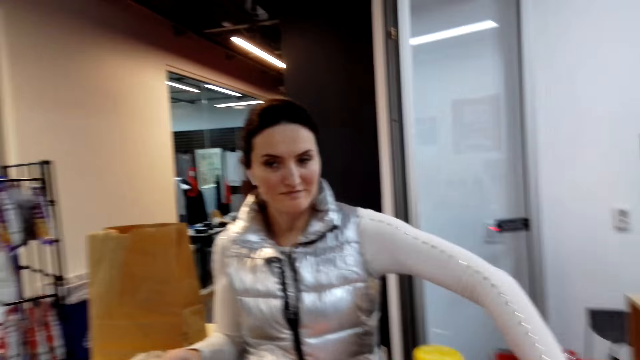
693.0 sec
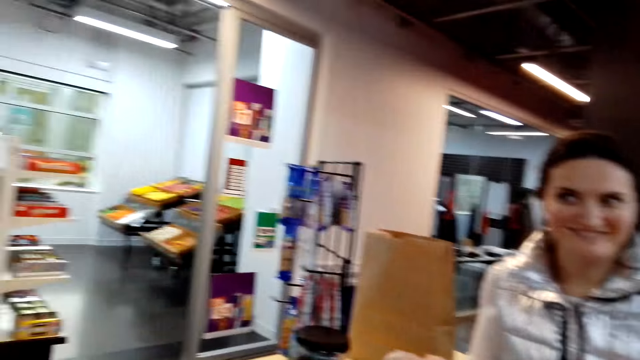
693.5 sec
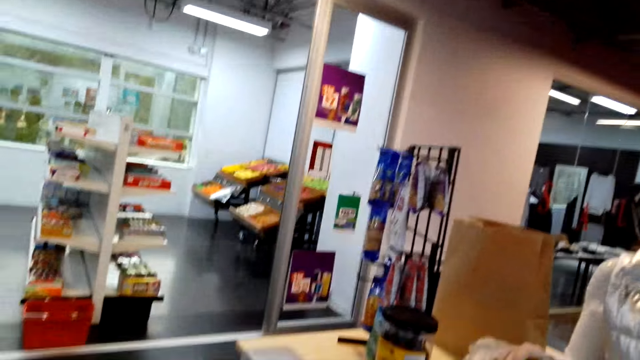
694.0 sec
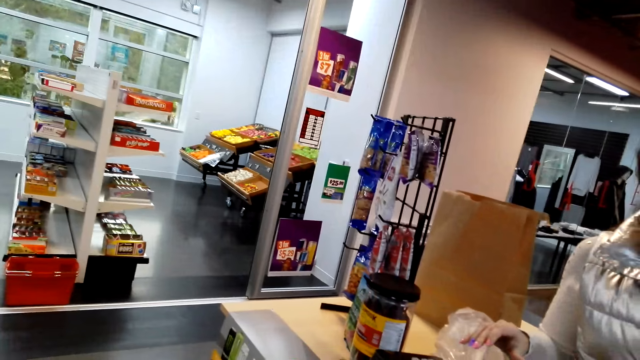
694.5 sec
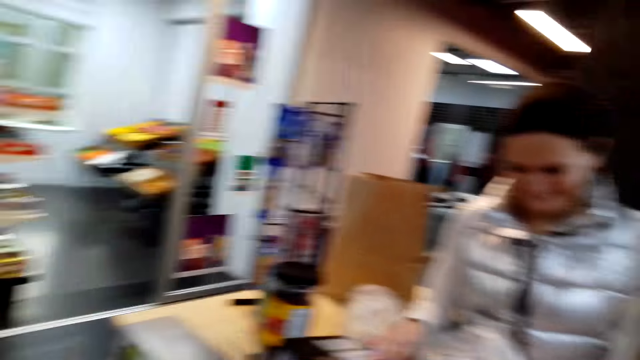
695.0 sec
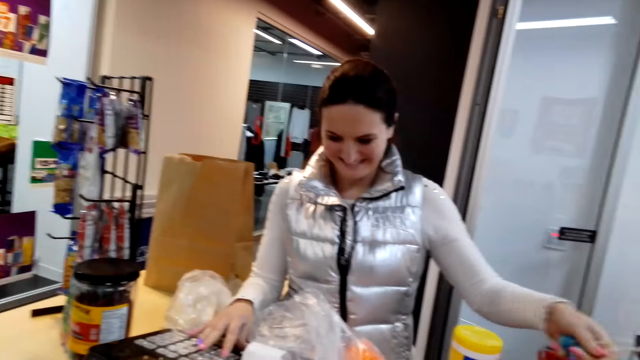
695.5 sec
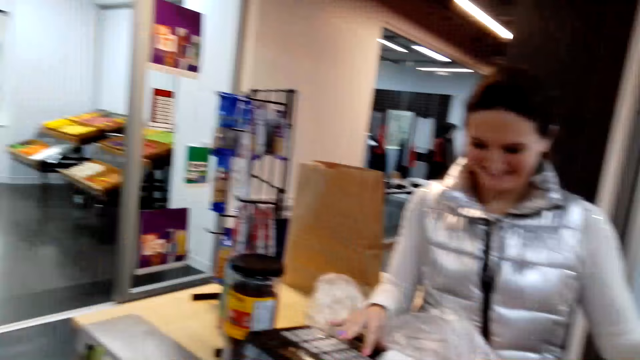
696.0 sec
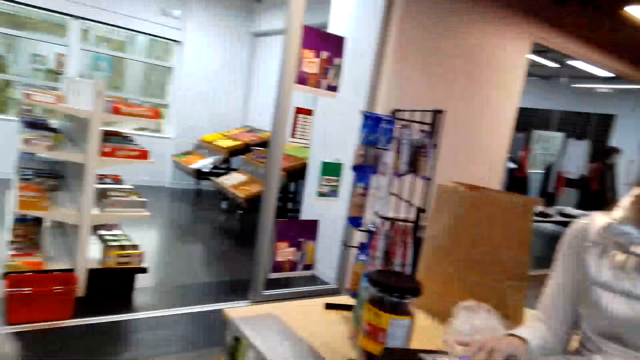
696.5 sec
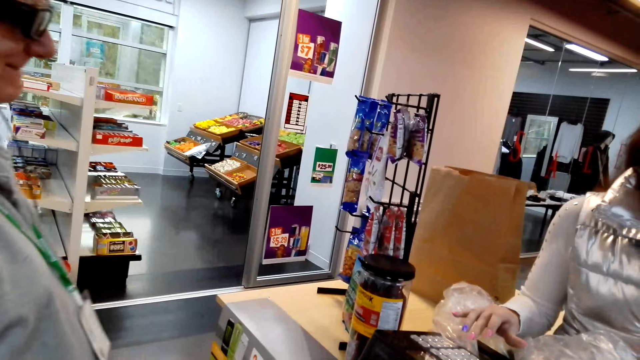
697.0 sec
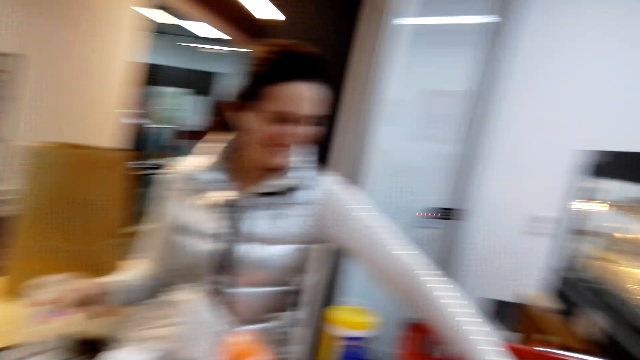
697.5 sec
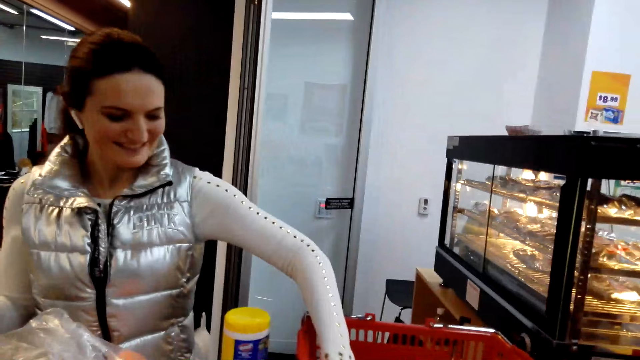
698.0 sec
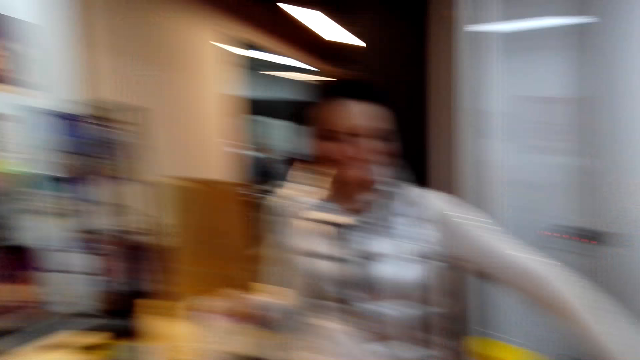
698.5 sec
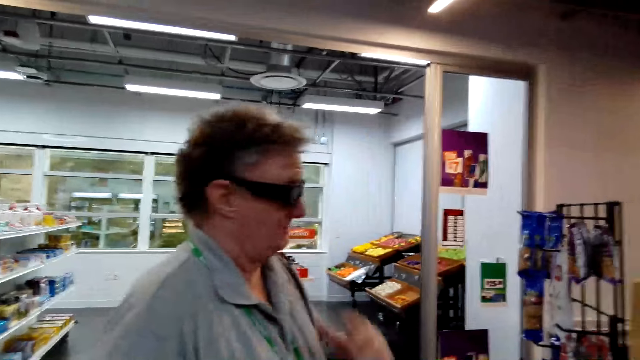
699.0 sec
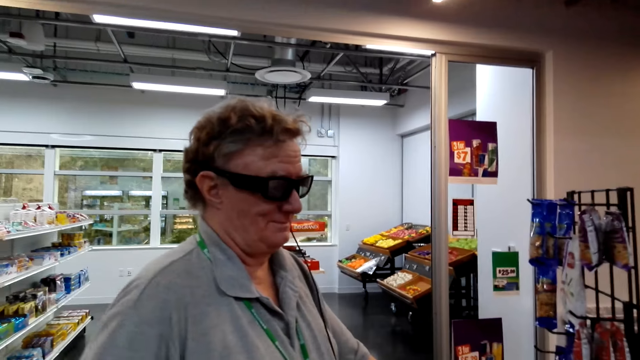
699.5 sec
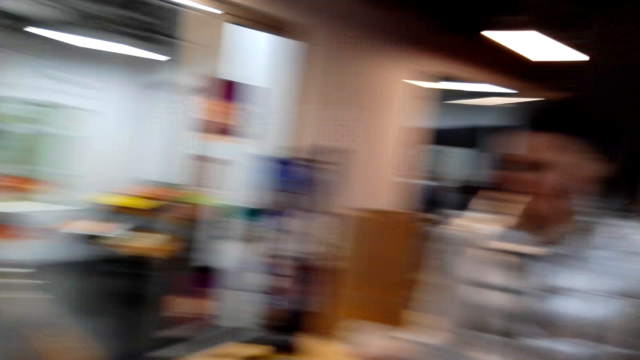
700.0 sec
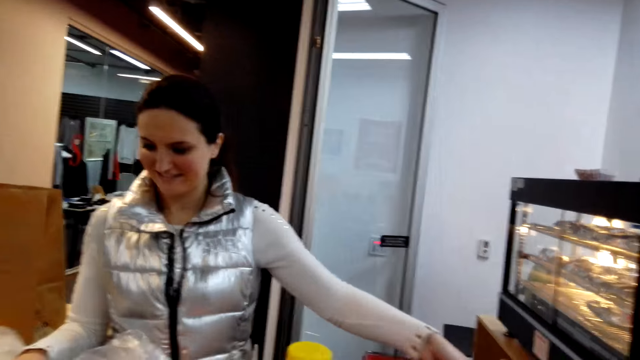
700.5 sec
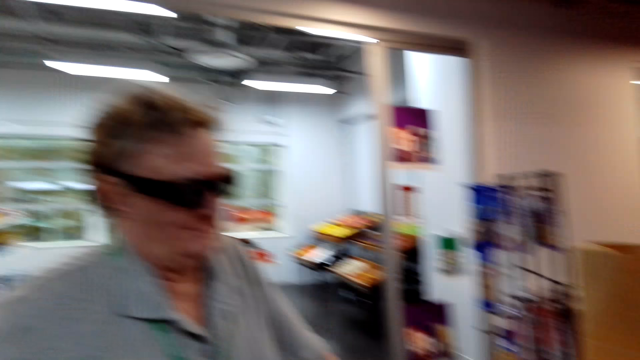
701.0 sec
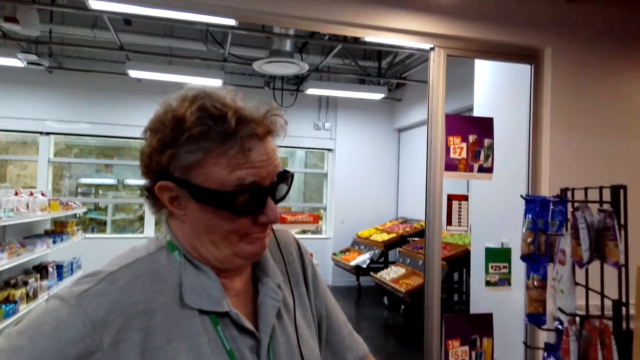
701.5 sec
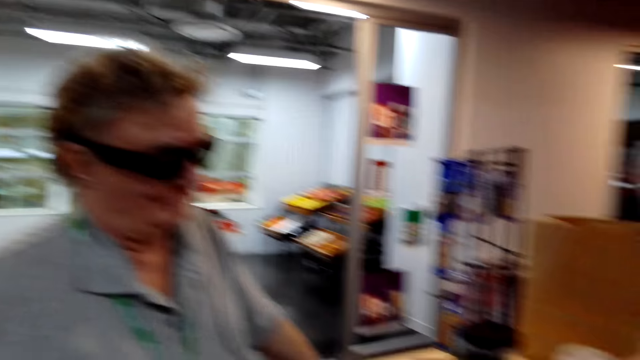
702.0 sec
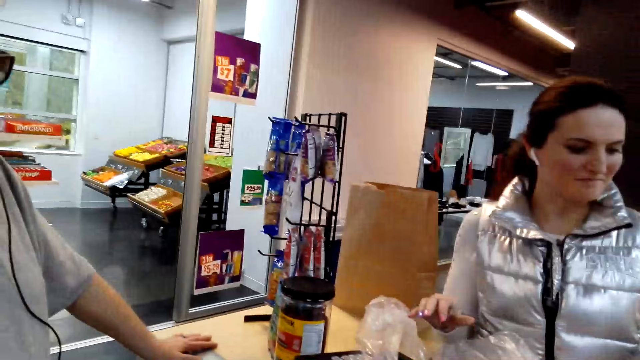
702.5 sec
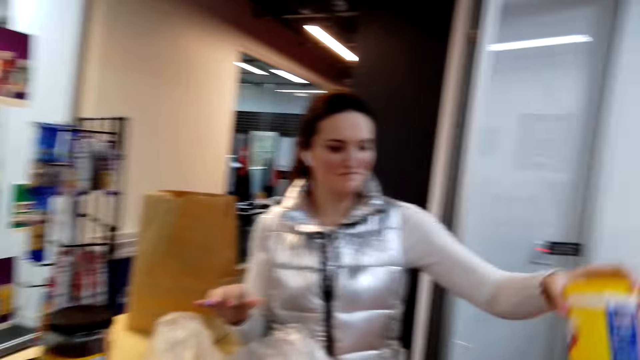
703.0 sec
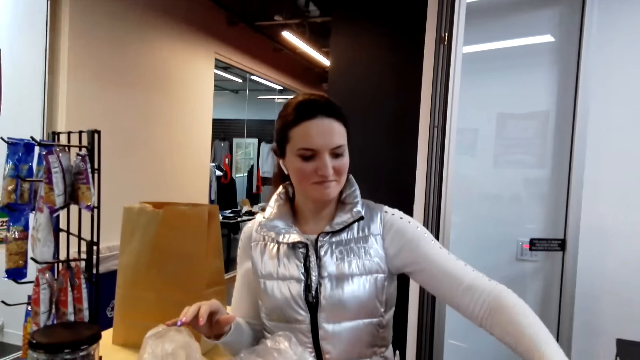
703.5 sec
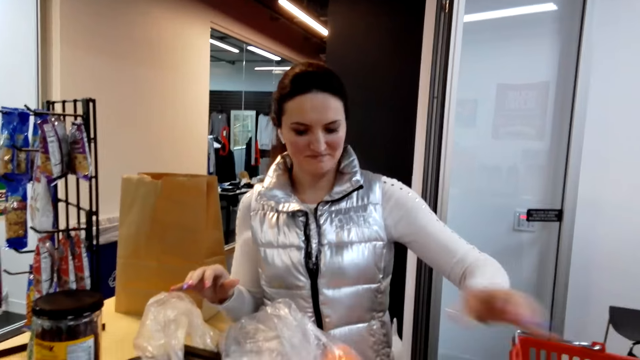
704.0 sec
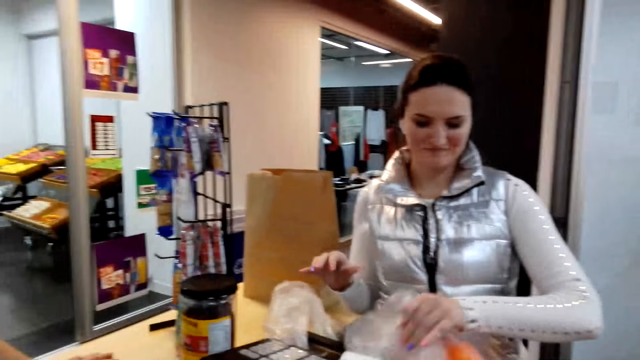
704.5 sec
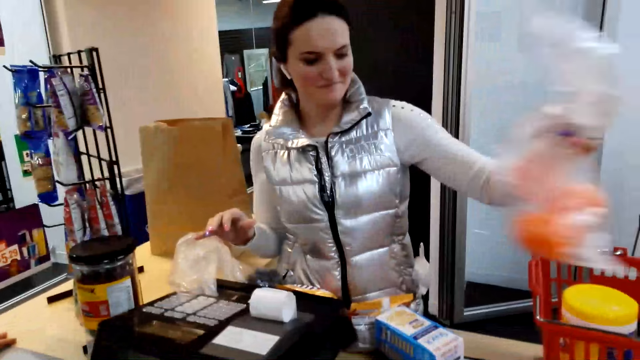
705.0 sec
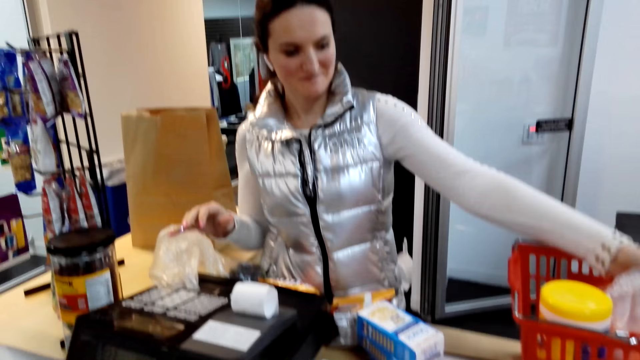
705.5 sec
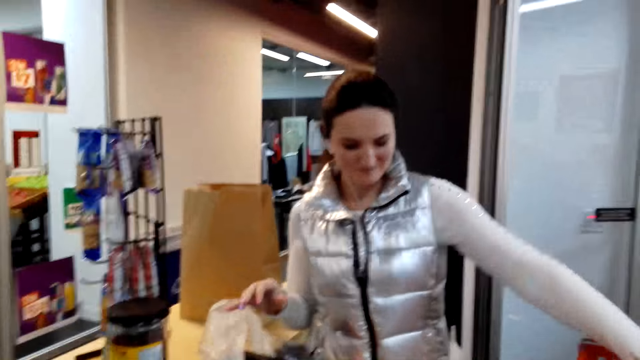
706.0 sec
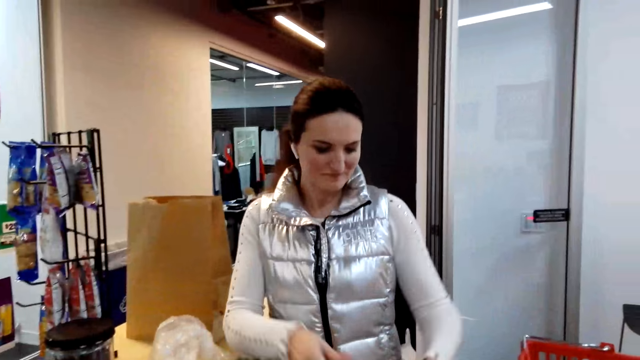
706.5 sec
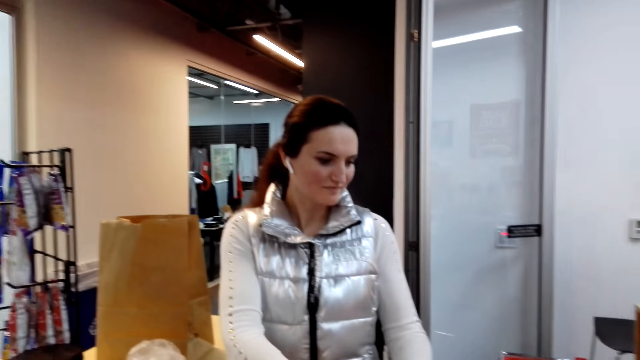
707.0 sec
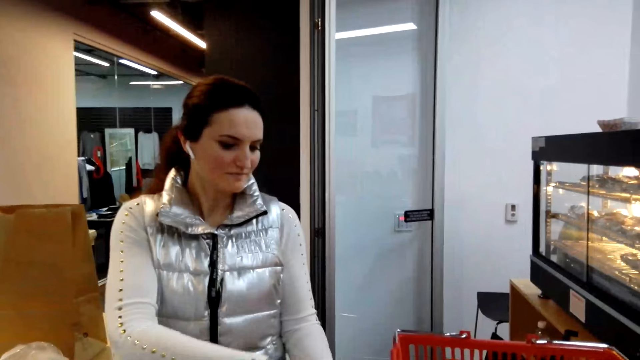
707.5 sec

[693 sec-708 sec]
The woman picks a good and itemizes the goods. The camera wearer stands at the counter. The woman picks a good. The person touches the nose. The woman keys in items in the cash register. The man stands at the counter. The woman puts the goods in the shopping basket.

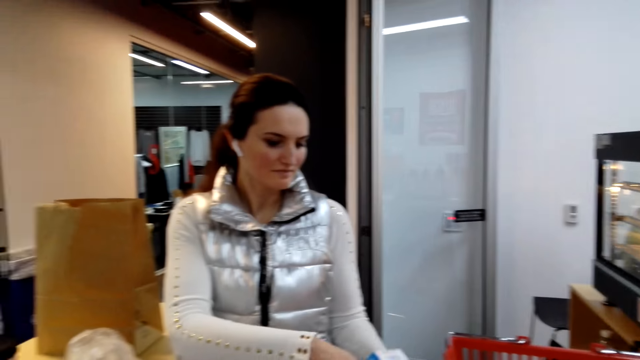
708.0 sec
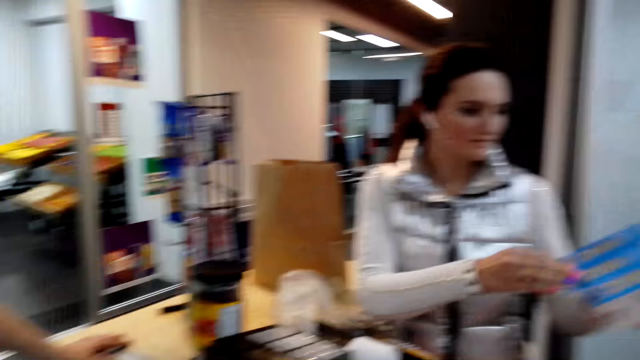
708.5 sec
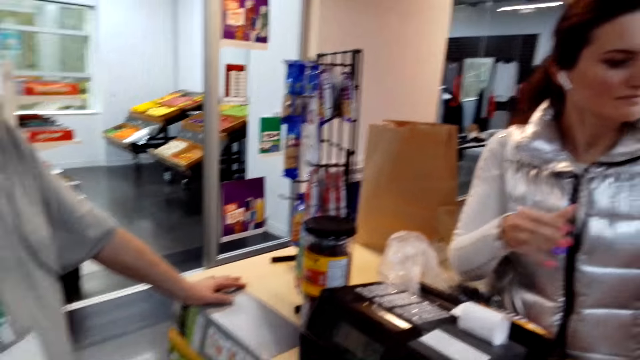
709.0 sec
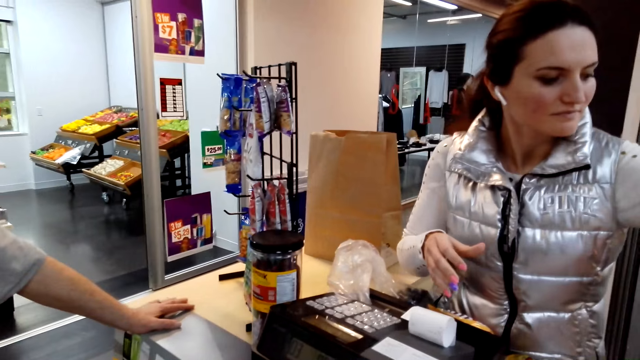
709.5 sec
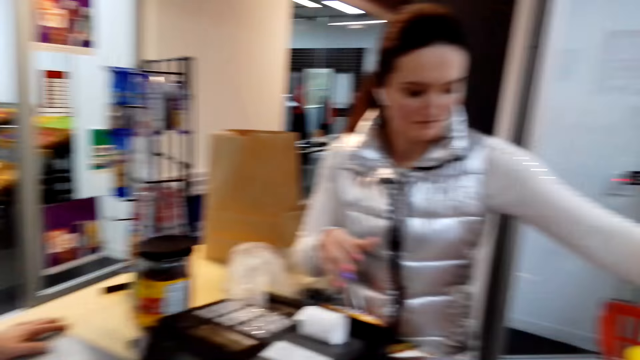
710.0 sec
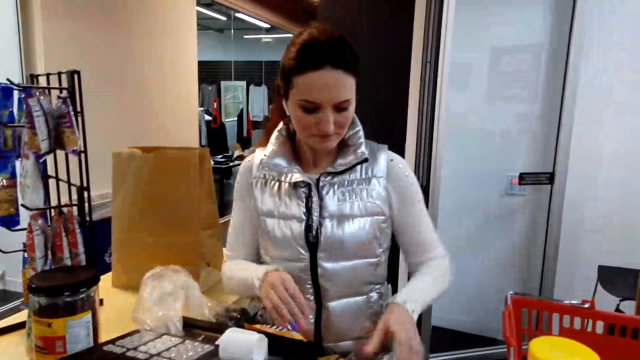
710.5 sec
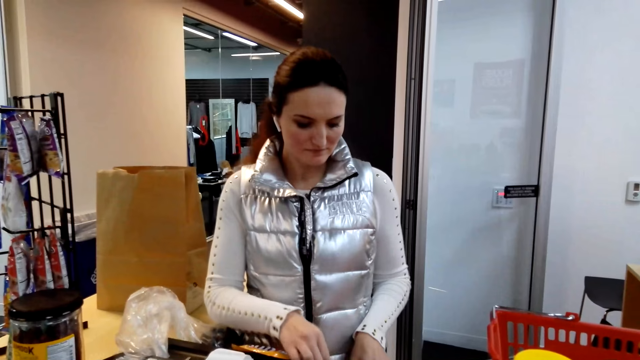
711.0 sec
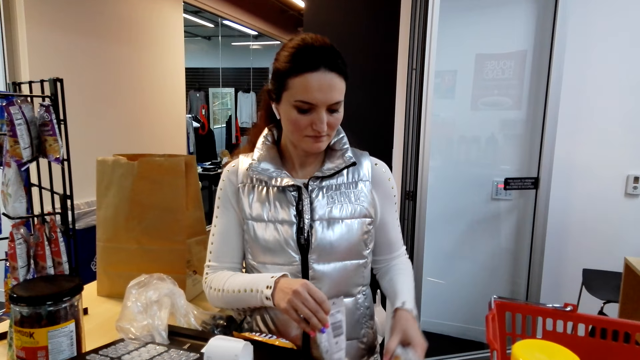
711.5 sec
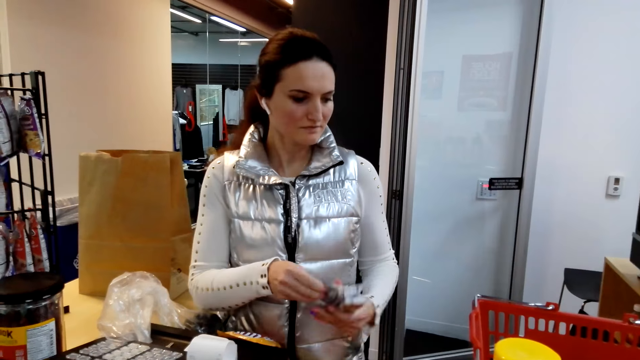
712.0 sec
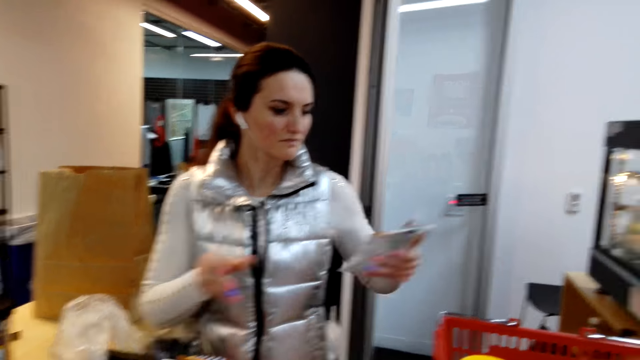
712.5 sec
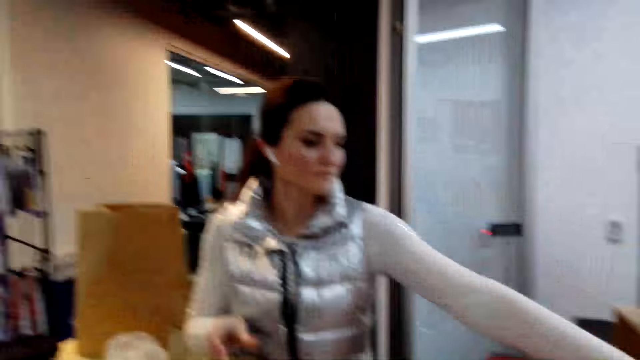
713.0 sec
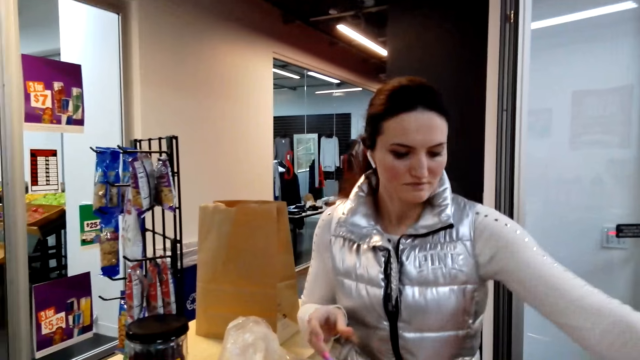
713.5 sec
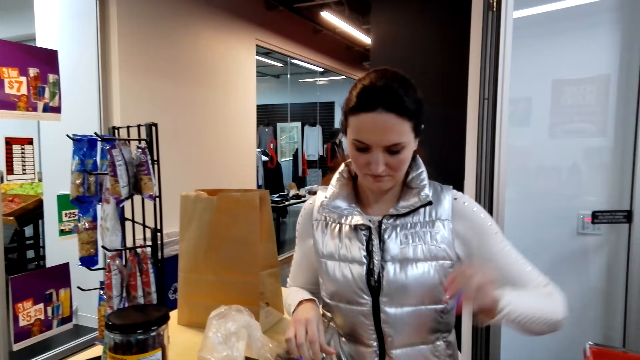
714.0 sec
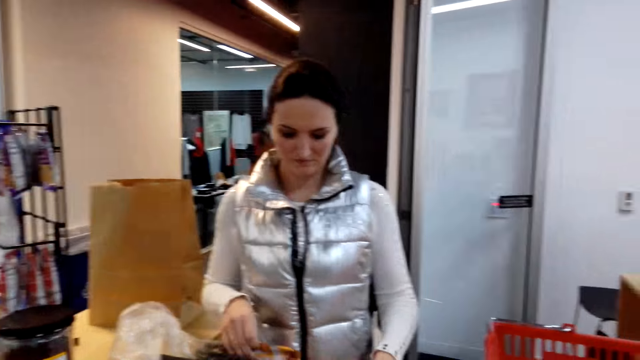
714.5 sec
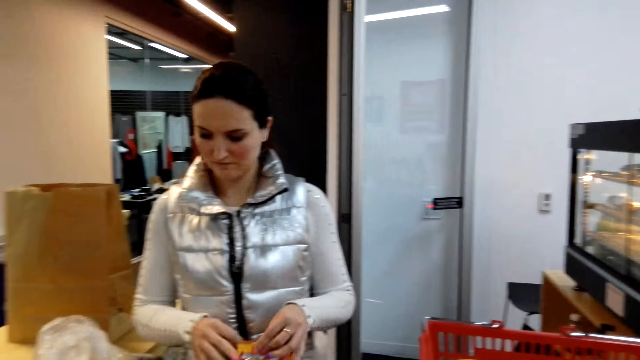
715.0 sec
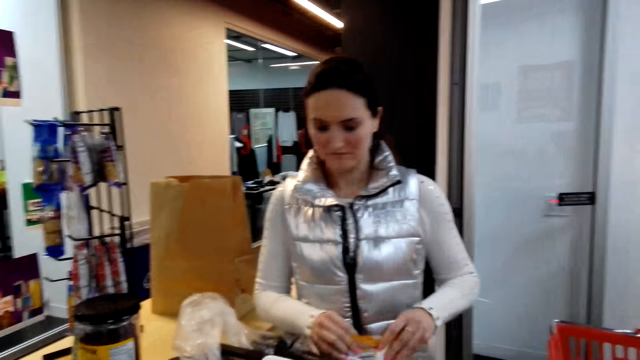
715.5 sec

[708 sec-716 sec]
The woman packs items in a bag.
